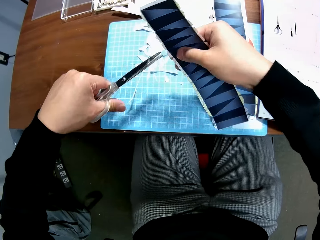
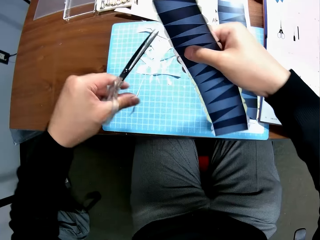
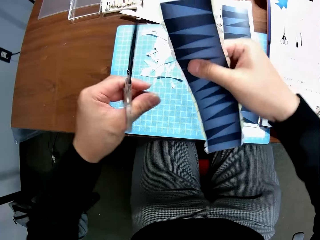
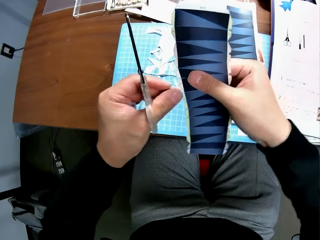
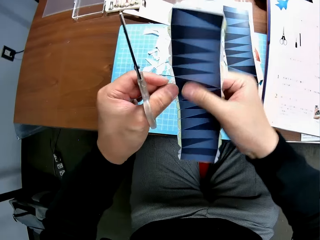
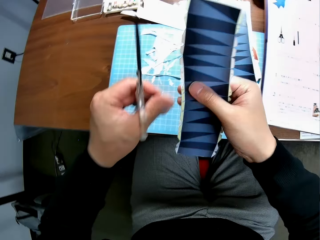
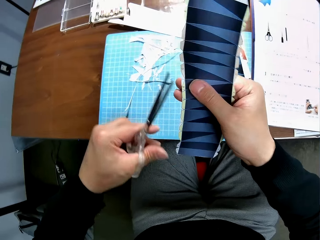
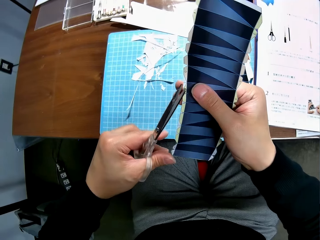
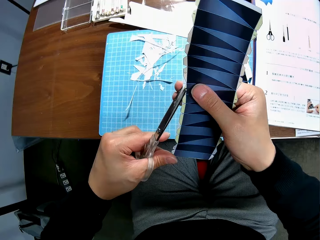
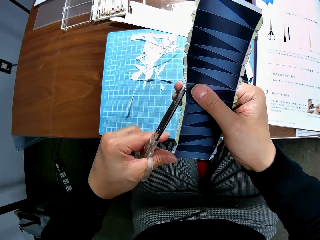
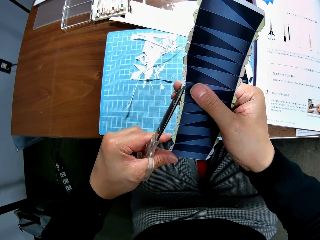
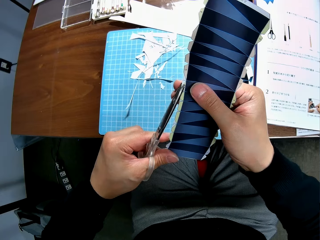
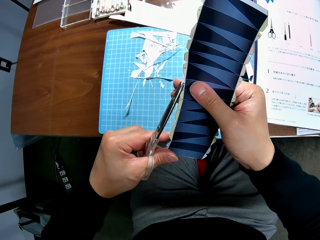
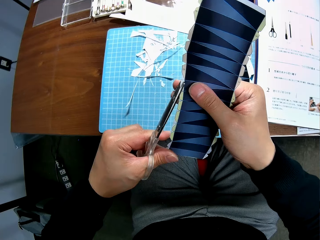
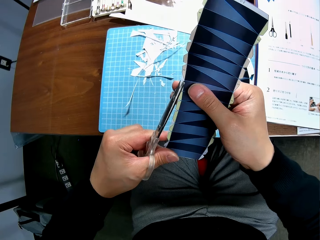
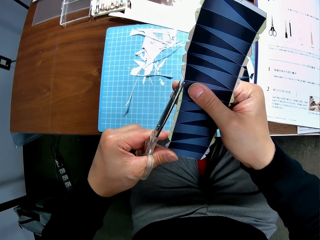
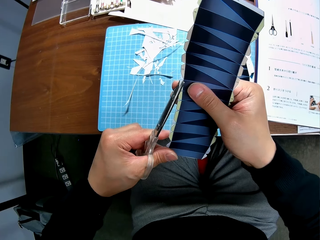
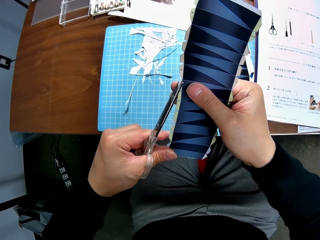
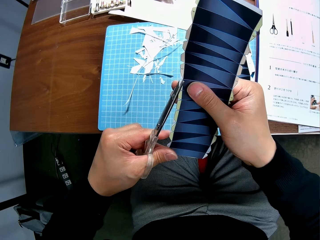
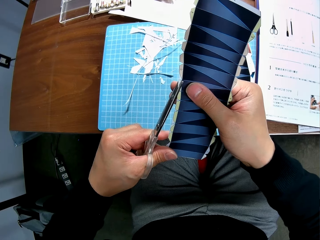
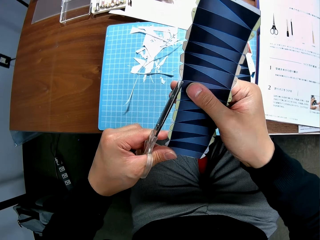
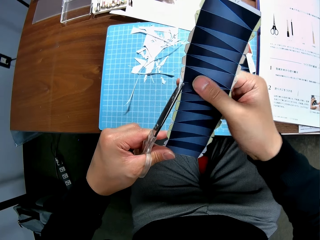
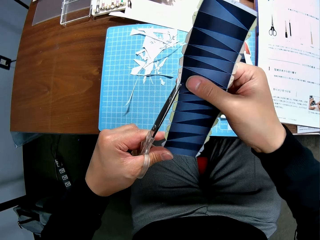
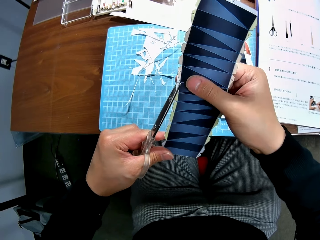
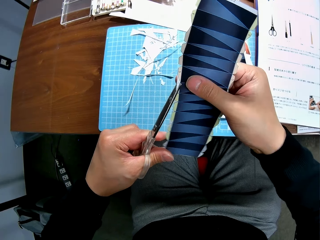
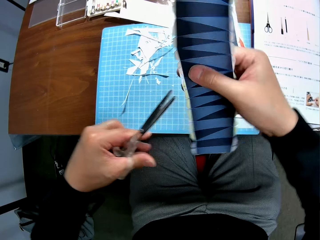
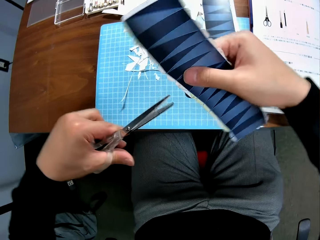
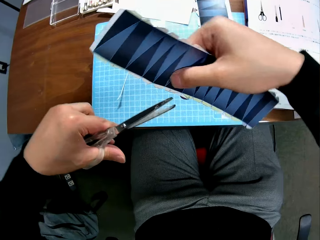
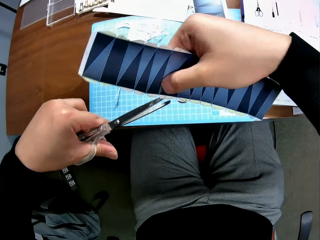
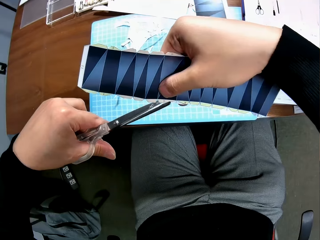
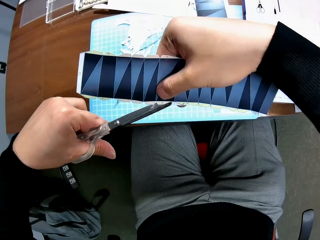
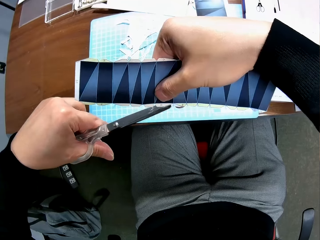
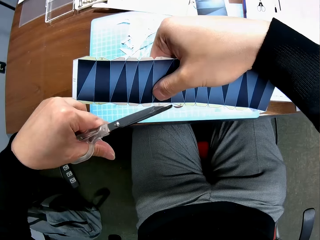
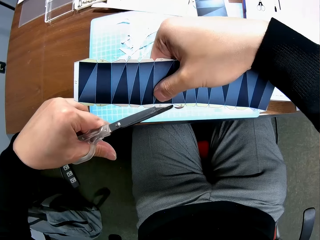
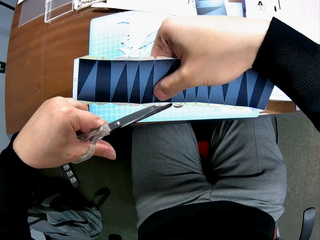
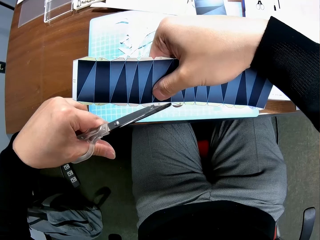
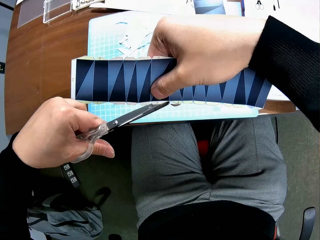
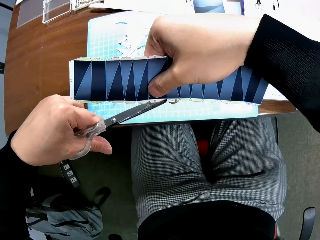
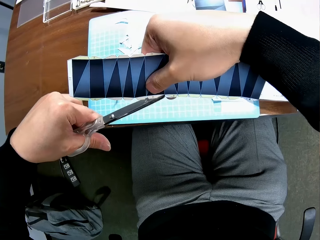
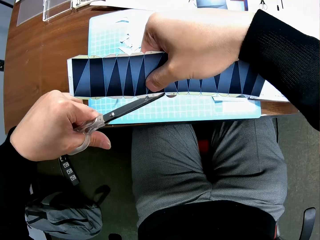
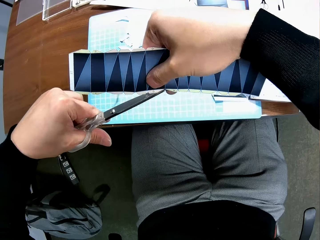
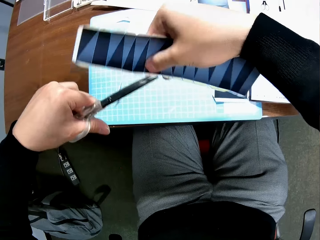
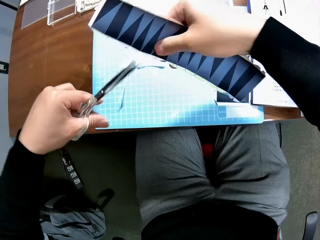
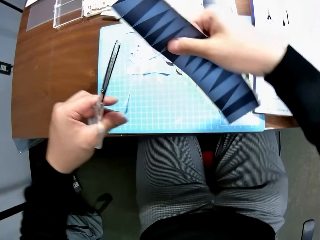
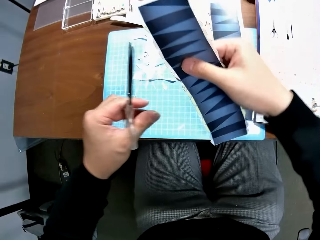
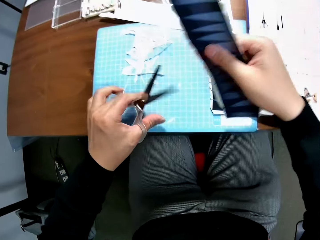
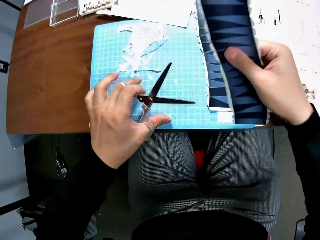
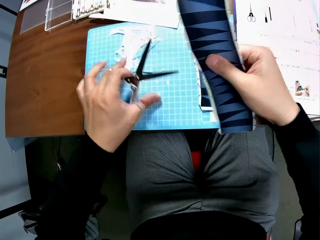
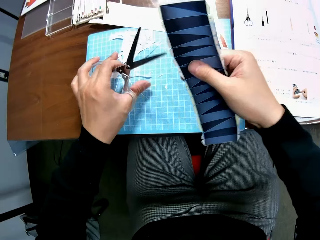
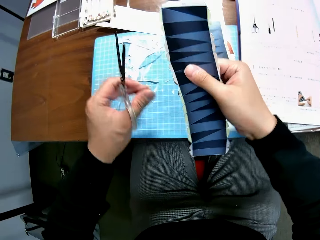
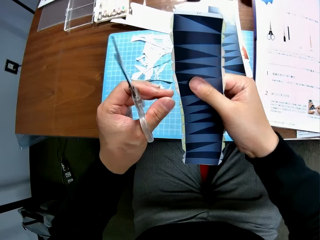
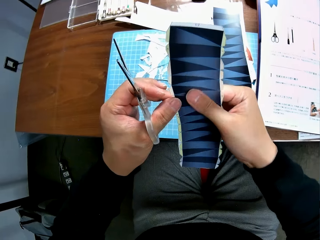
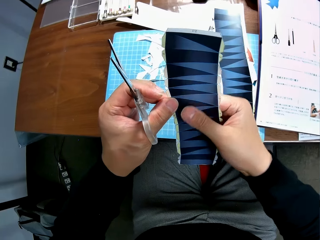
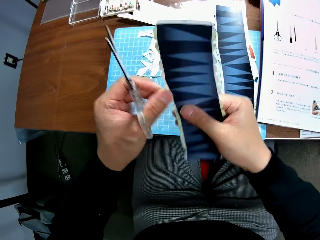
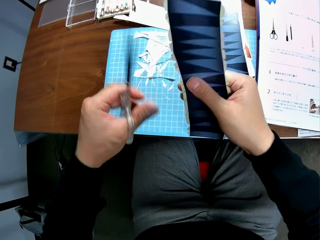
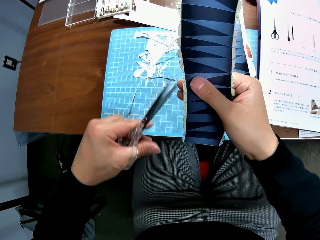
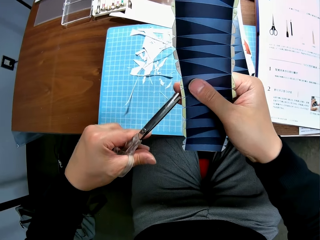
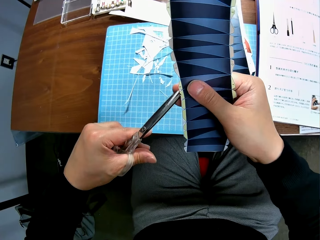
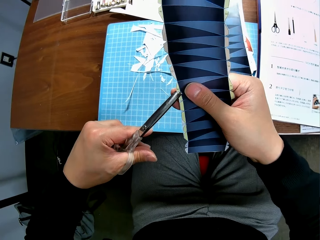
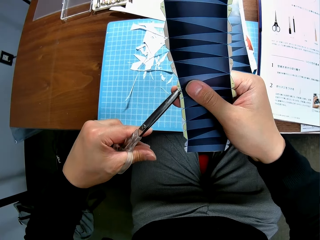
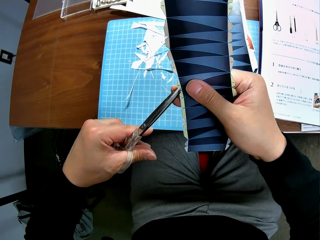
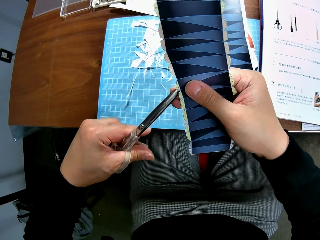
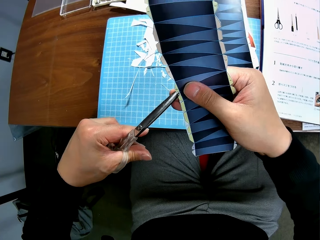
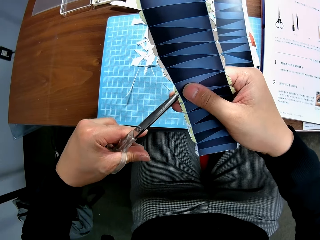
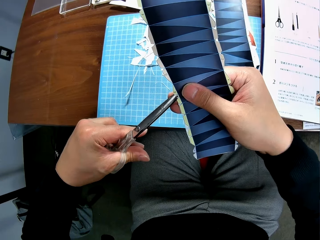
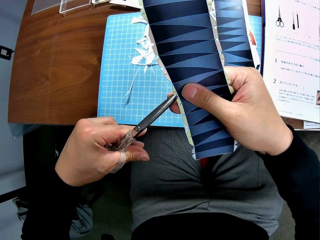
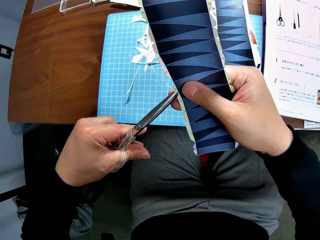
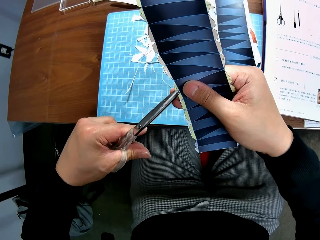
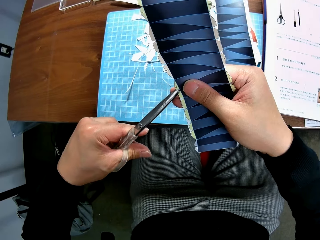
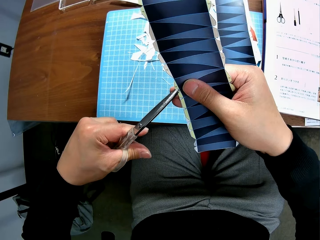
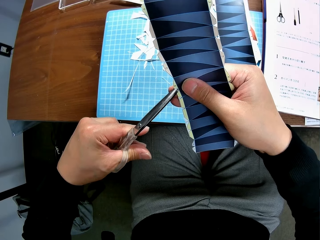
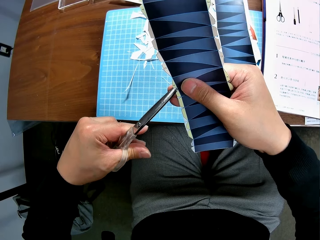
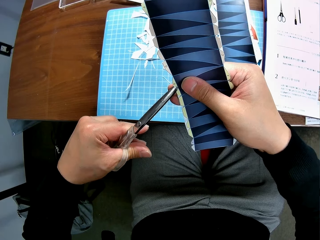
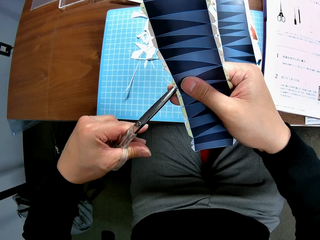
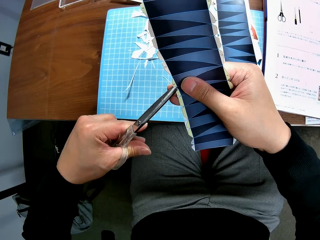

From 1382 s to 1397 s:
The camera wearer drops the cut-out piece of paper on top of the file on the table. He adjusts the paper. He cuts the edge of the bond paper with the scissors in his left hand. He adjusts the paper. He turns the bond paper with his right hand. He cuts the edge of the paper. He drops the cut-out piece of paper on top of the file on the table. He pushes the cut-off pieces of paper on the table aside. He adjusts the paper. He cuts the edge of the bond paper with the scissors in his left hand.

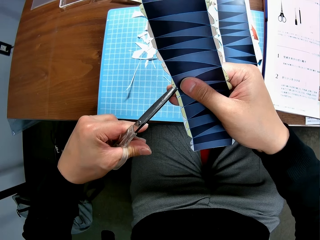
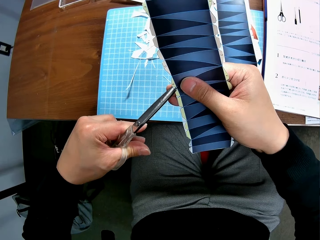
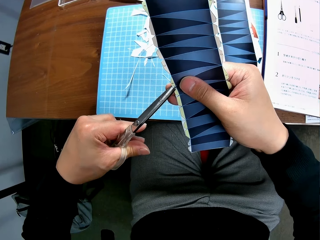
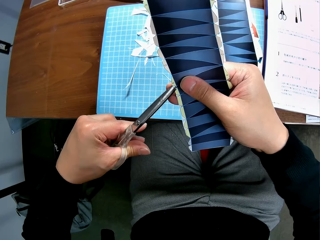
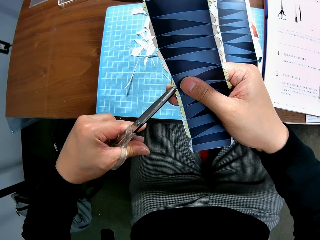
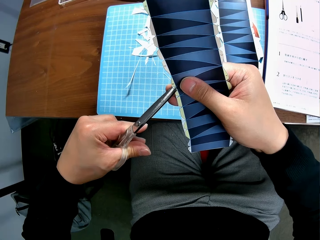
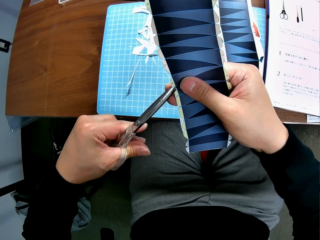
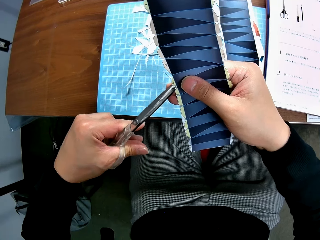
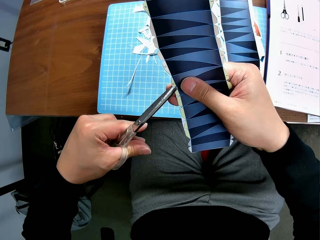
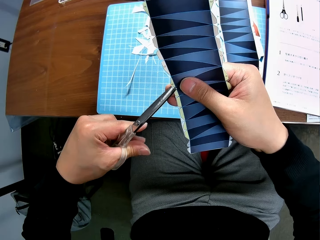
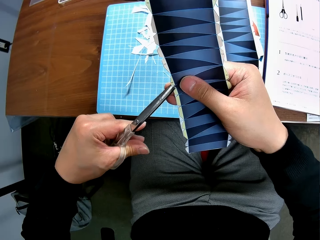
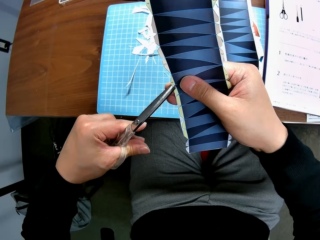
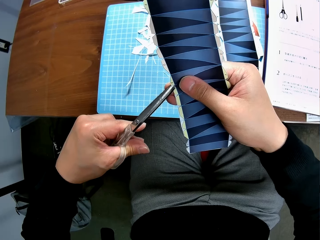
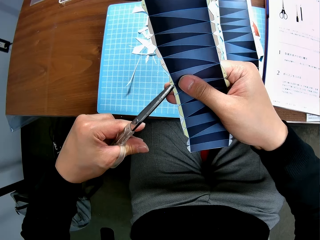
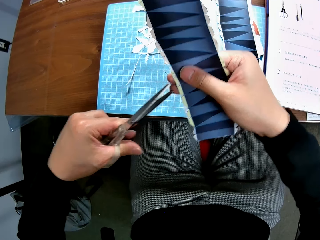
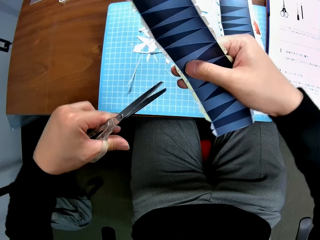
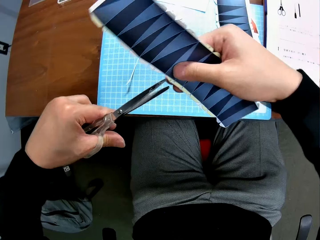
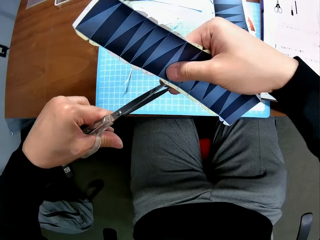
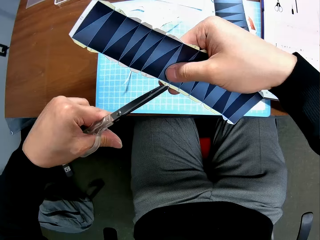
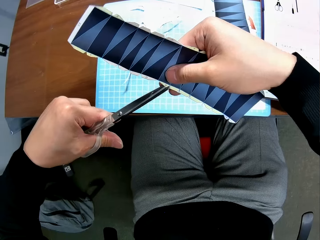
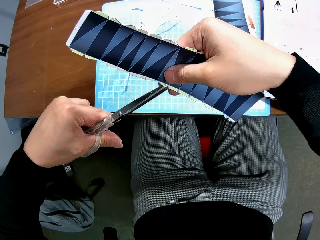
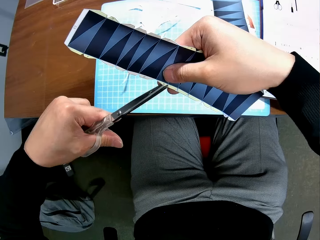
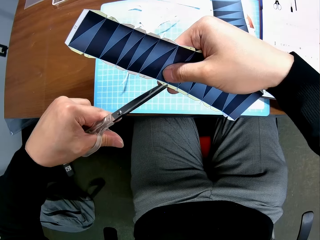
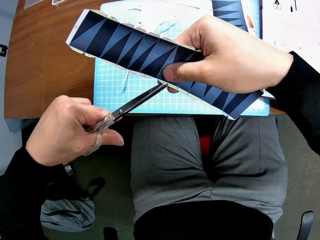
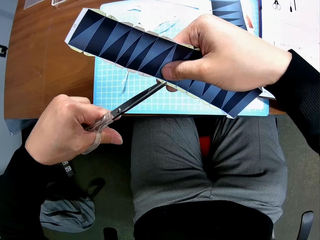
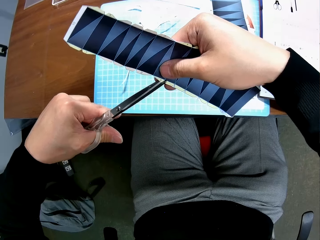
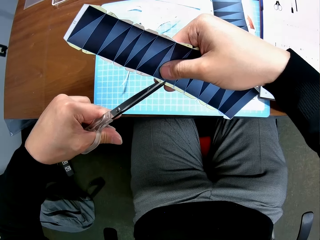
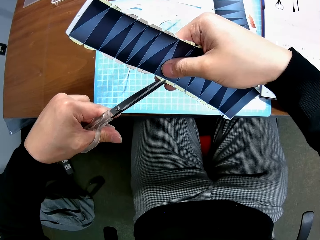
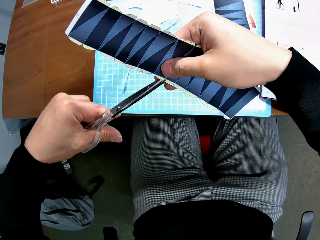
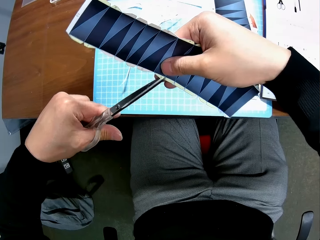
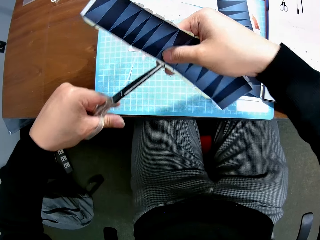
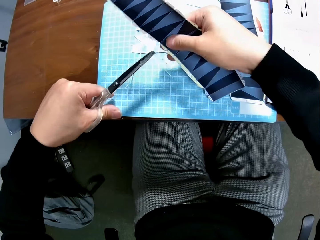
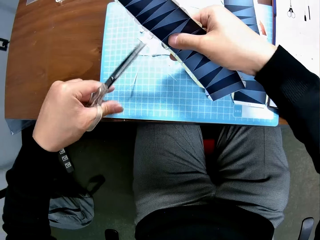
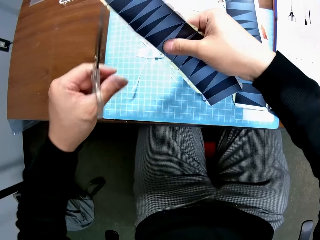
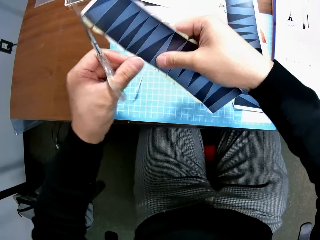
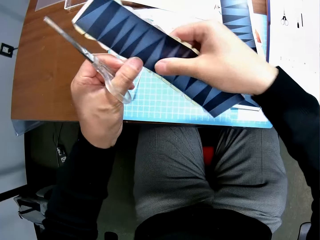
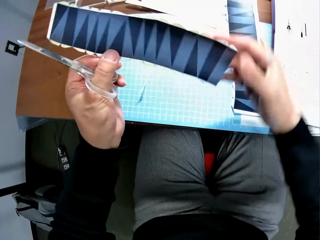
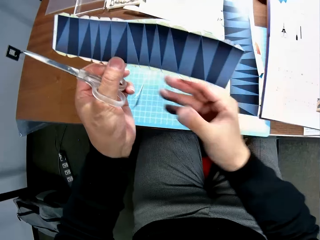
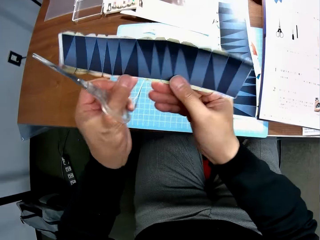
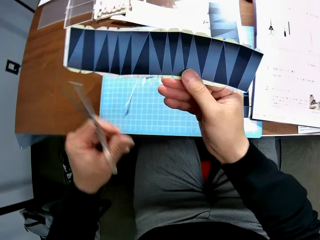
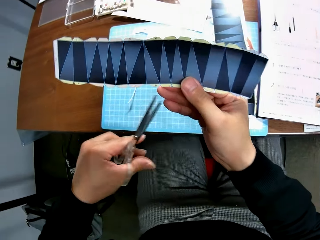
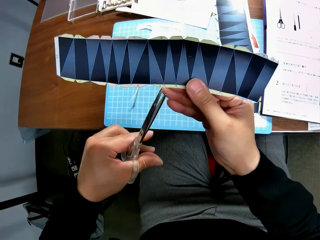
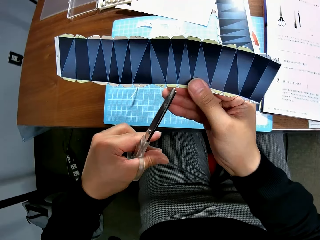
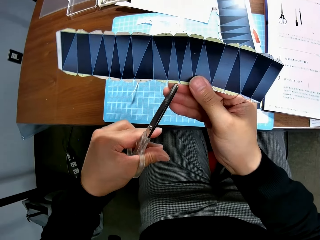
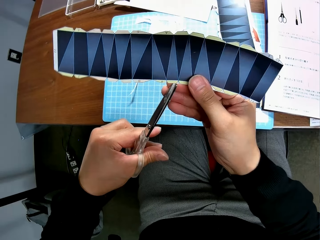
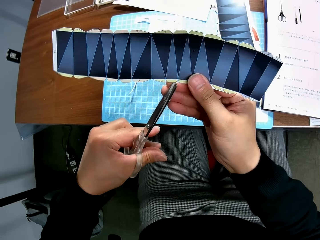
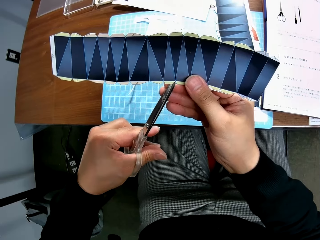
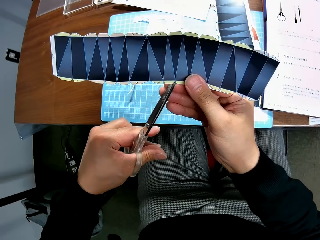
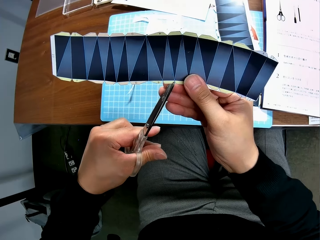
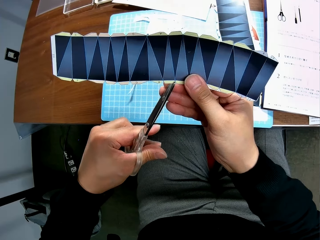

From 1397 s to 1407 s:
The camera wearer adjusts the paper. He turns the bond paper with his right hand. He cuts the edge of the paper. He drops the cut-out piece of paper on top of the file on the table. He adjusts the bond paper with both hands and holds the bond paper with his right hand. He cuts the edge of the bond paper with the scissors in his left hand.
